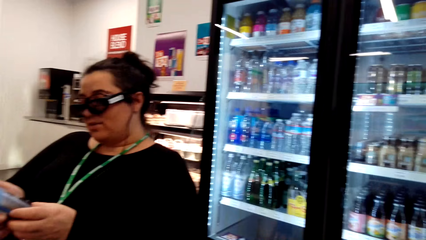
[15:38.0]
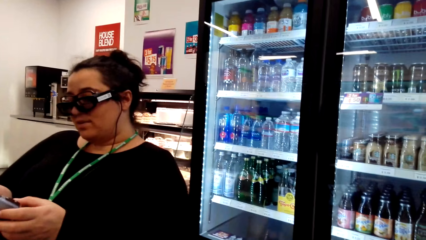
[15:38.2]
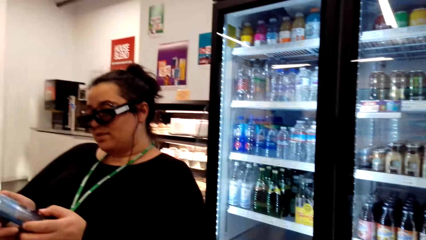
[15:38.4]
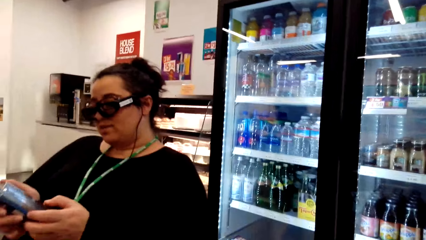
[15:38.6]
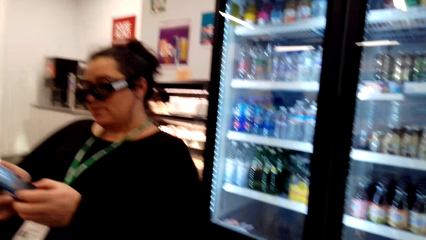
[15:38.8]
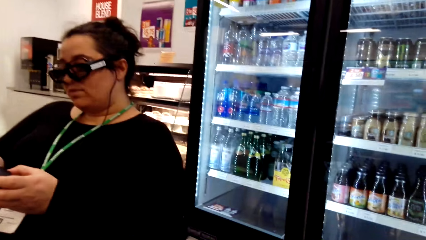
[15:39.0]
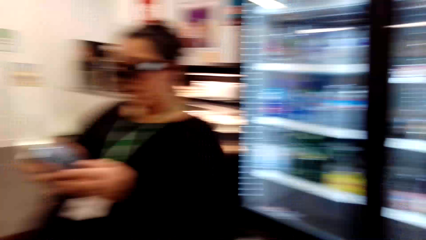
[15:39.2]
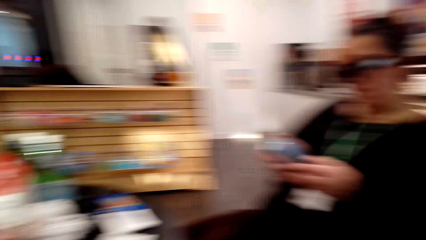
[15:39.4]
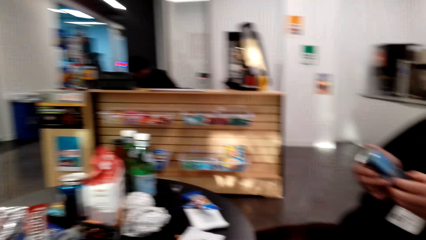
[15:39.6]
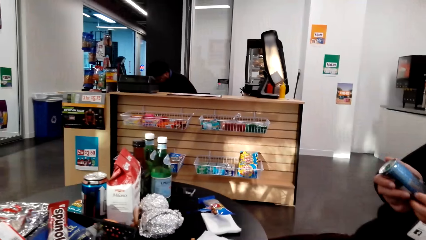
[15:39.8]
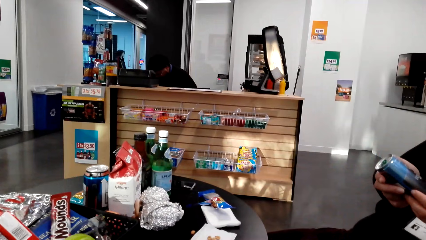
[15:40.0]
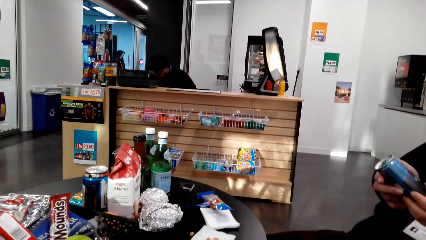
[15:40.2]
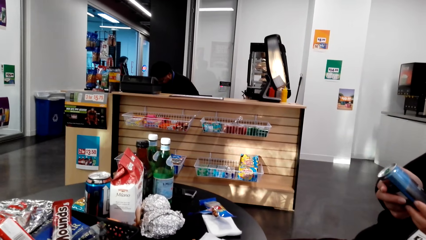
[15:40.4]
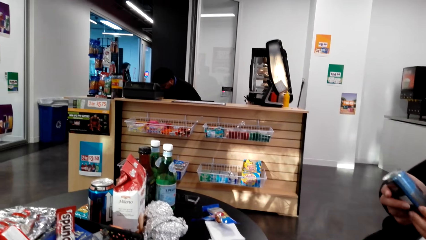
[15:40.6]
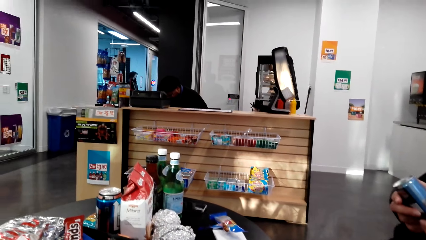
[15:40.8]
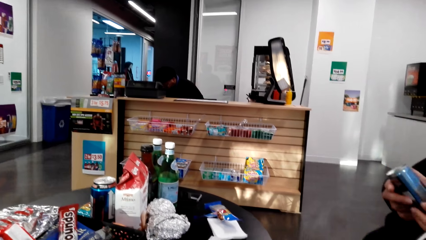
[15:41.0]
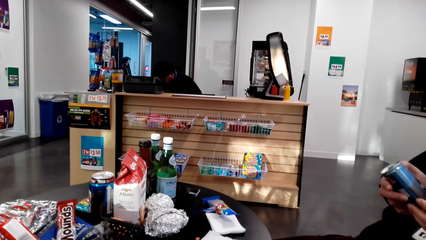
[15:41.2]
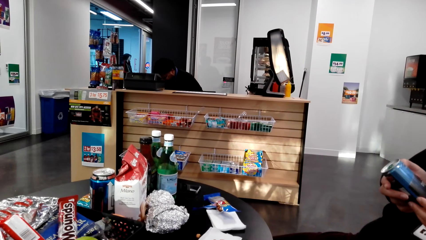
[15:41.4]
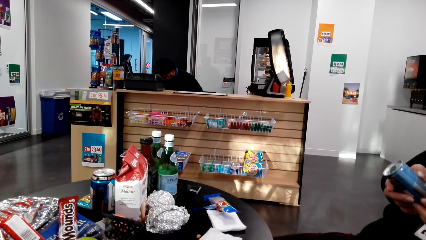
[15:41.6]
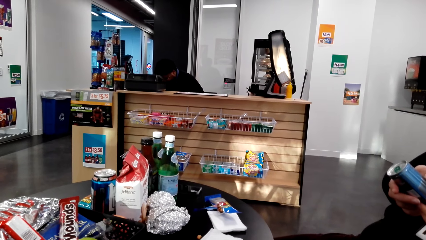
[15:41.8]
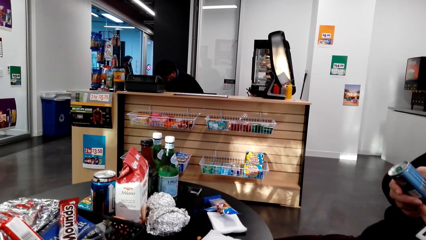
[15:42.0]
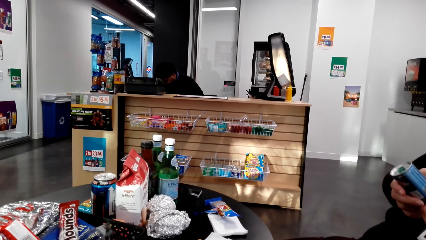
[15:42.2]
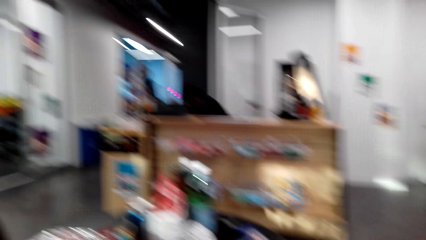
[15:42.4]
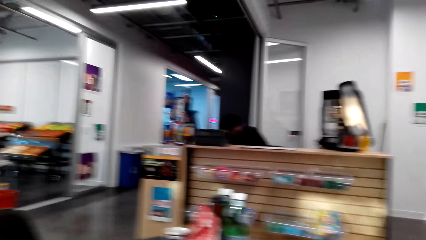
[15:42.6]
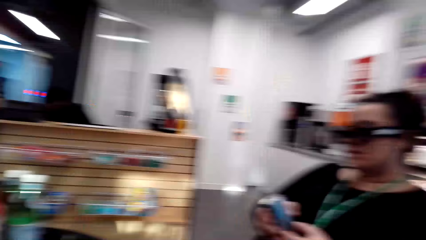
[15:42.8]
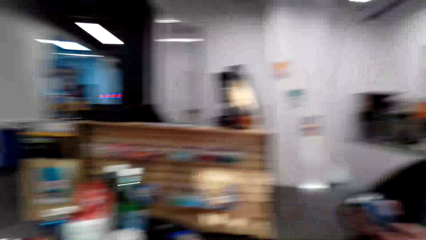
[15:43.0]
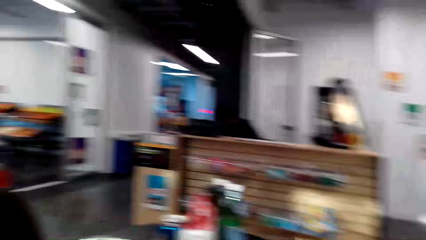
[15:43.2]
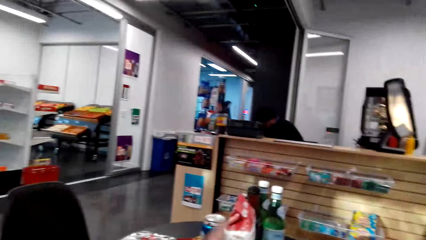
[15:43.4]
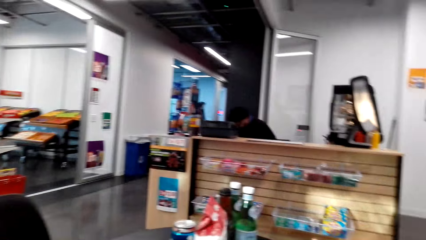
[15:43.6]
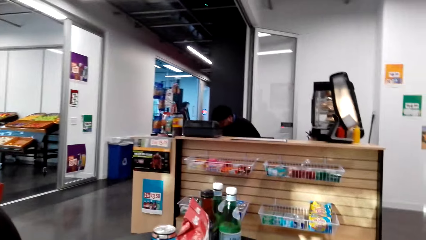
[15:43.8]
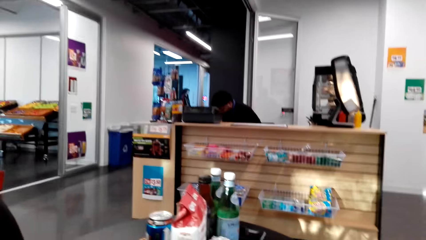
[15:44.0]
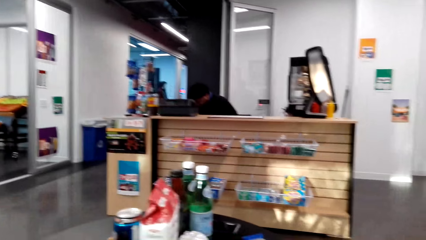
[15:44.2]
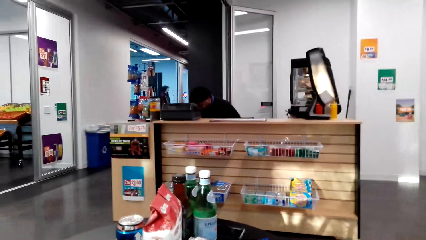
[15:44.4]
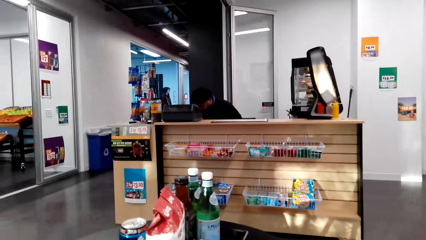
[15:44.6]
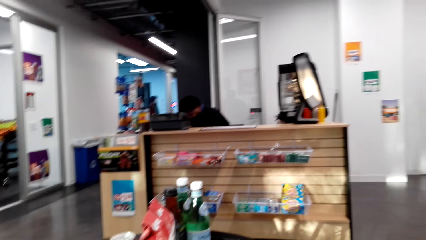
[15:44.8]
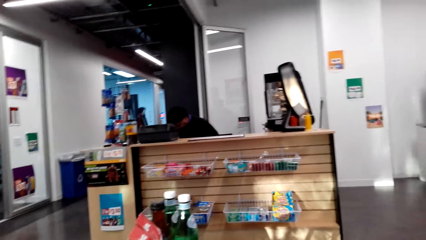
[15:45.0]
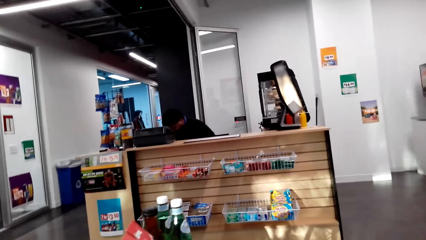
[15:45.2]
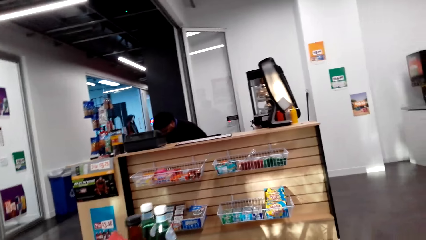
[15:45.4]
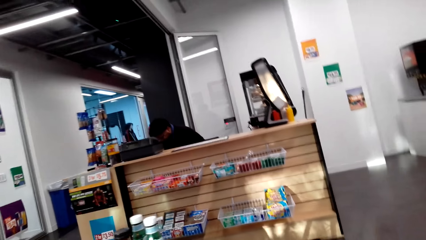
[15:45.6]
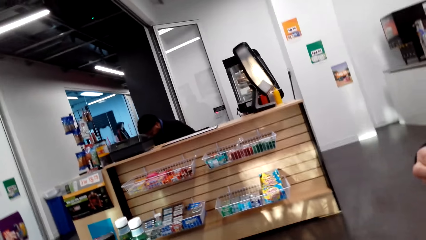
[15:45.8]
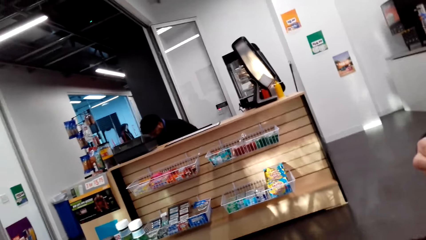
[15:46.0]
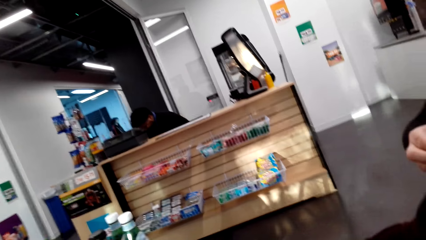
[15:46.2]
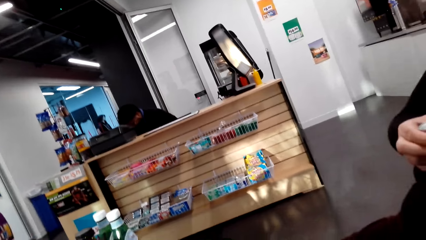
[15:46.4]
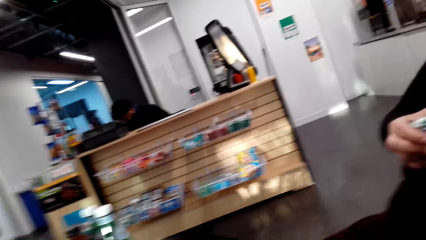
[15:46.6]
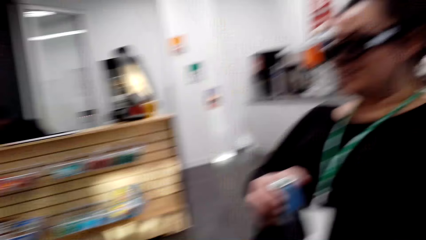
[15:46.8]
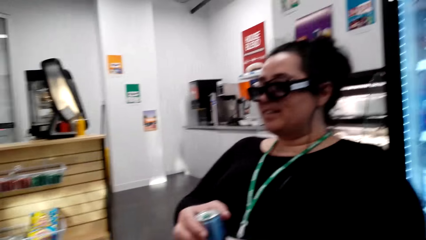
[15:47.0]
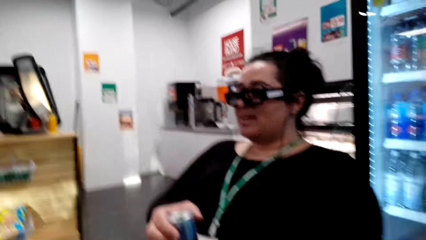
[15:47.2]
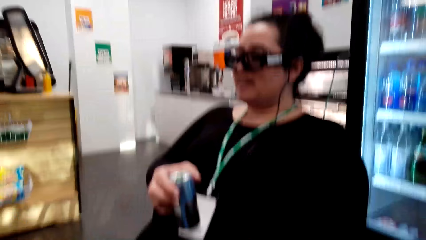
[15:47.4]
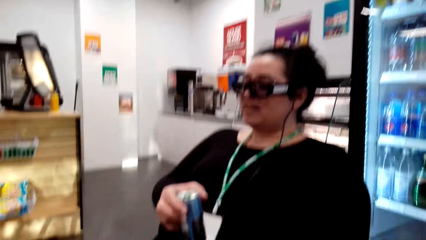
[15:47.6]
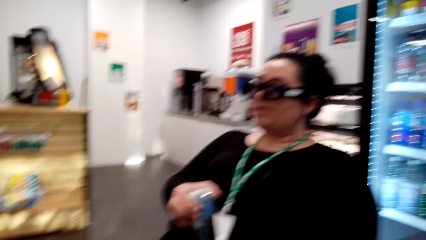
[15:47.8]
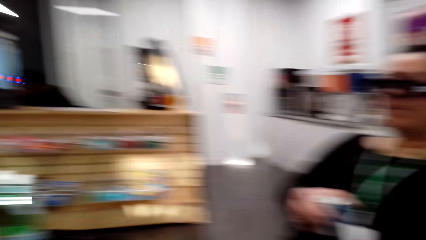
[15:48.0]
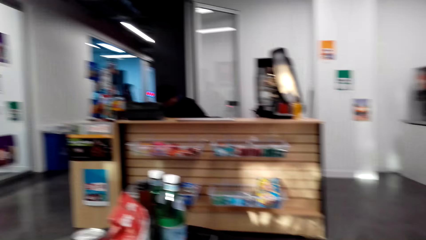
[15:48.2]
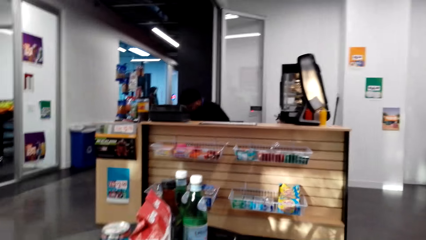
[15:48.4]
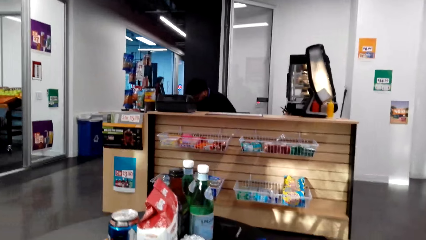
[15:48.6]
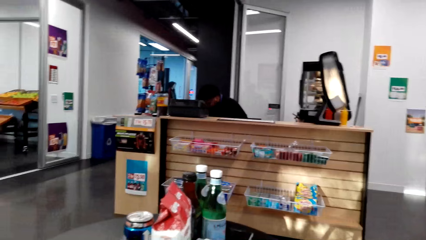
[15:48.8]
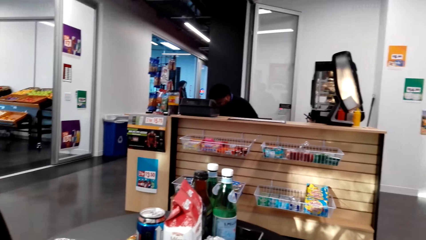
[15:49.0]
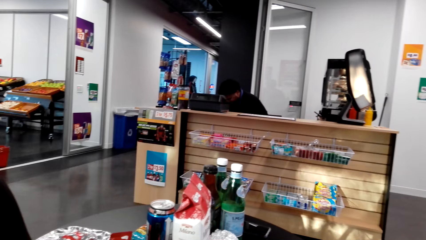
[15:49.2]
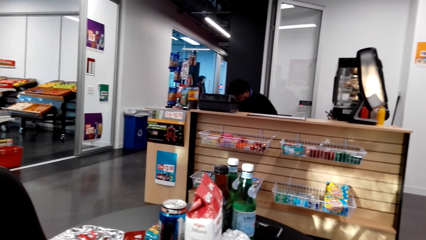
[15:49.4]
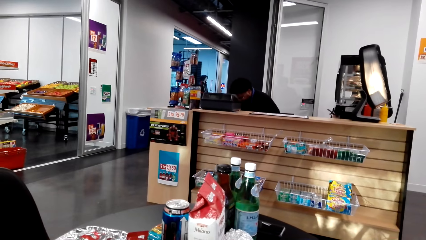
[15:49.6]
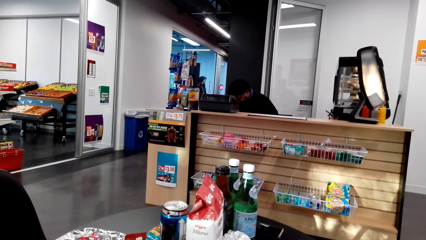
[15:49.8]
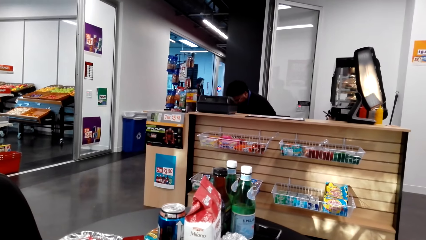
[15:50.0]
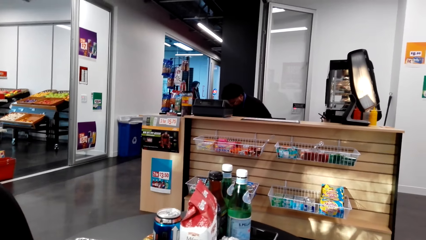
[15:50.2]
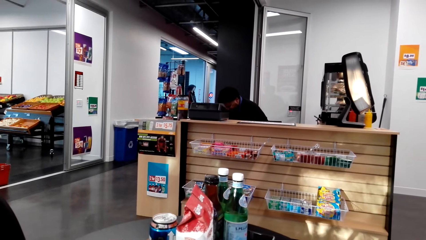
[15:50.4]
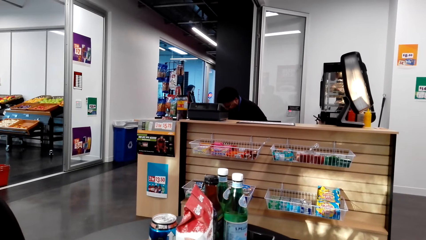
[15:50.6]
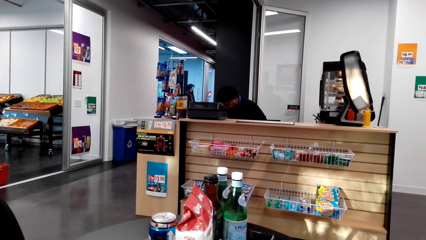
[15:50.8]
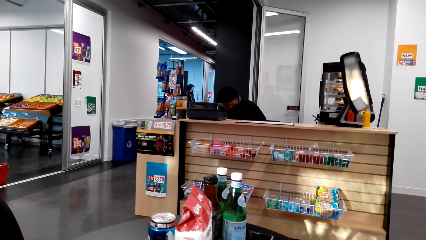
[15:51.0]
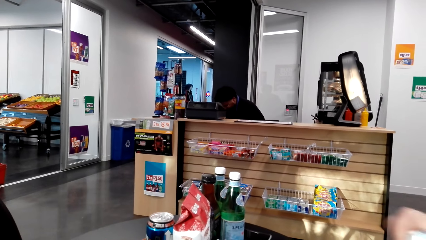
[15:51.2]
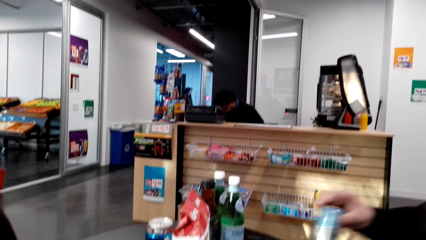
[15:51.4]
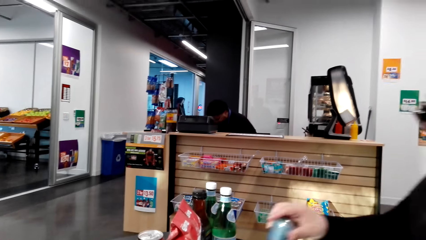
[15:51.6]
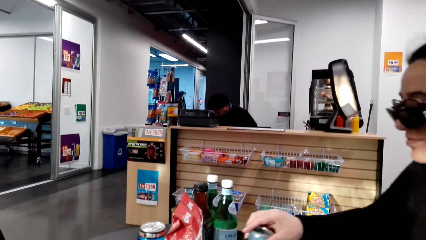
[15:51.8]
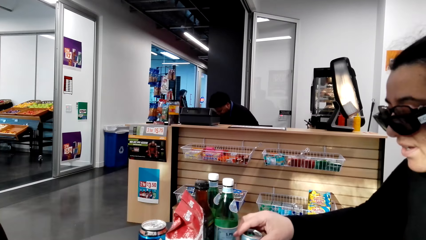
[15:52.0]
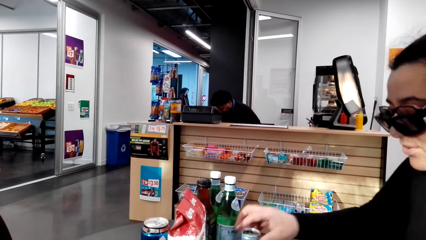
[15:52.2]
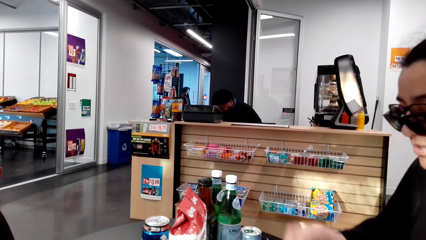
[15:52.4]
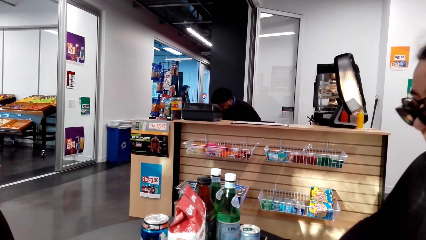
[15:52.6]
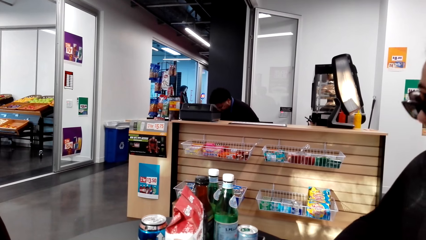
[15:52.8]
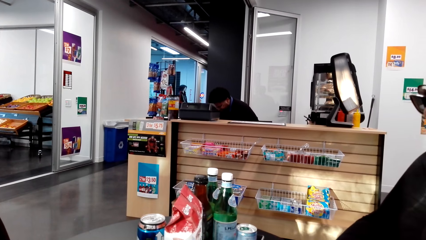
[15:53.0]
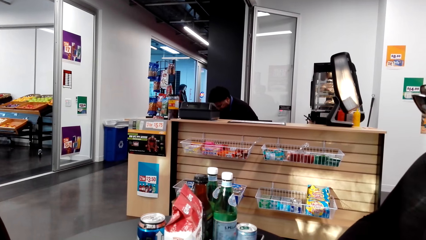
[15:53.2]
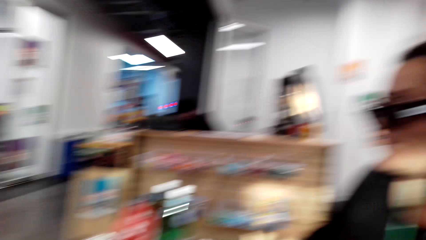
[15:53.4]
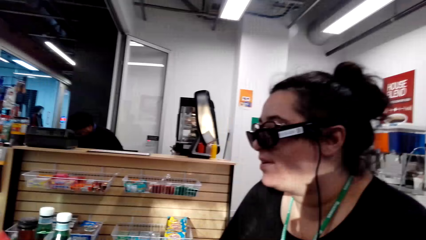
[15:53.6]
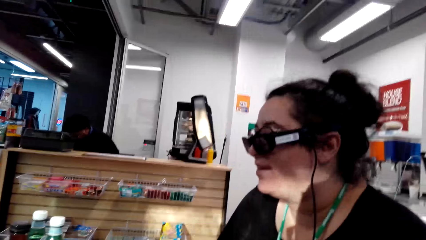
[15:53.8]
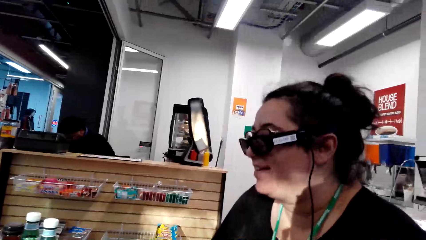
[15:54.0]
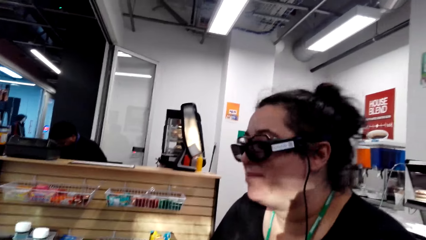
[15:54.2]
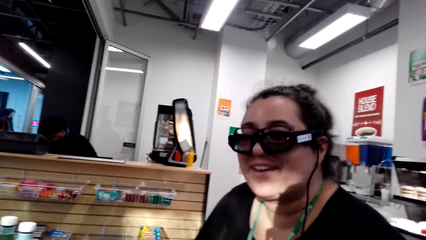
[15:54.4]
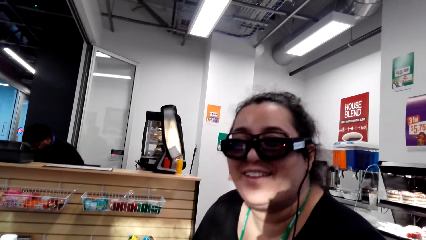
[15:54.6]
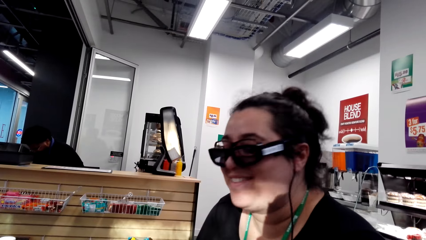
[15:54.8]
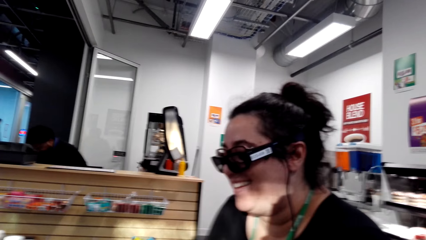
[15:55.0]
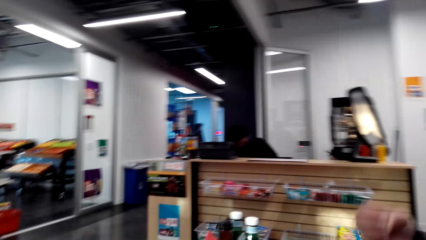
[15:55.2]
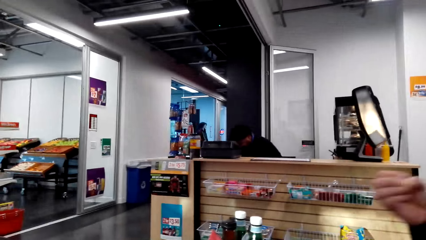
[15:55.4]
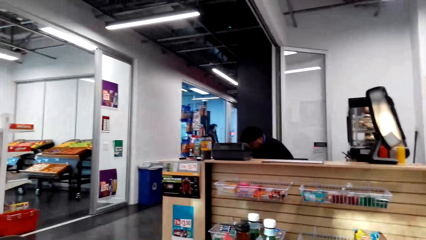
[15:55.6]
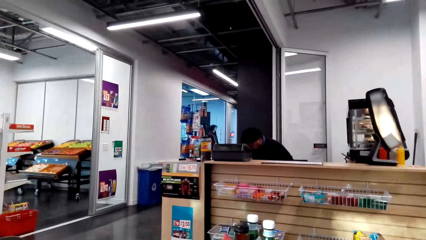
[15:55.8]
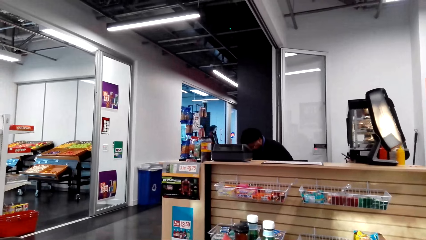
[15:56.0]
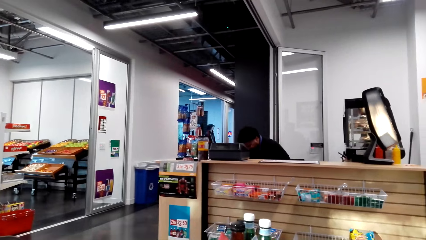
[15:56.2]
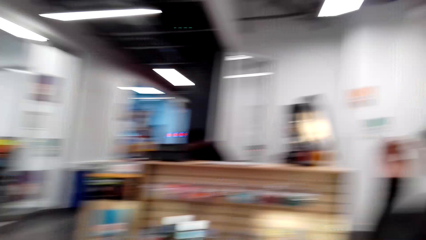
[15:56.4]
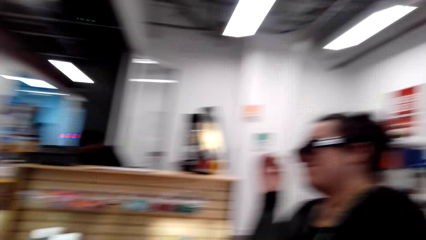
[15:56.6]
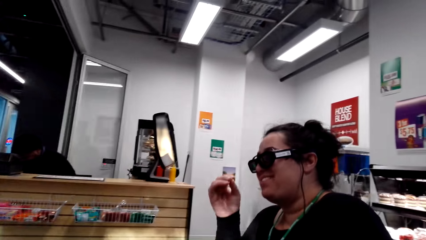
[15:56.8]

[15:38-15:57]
The camera wearer looks at the drink fridge. They look at a table. A lady holds something. The camera wearer talks with the lady. The lady holds a can. The camera wearer stares at the counter. The lady puts down the can on the table. The camera wearer looks at the lady. The lady moves a hand.
